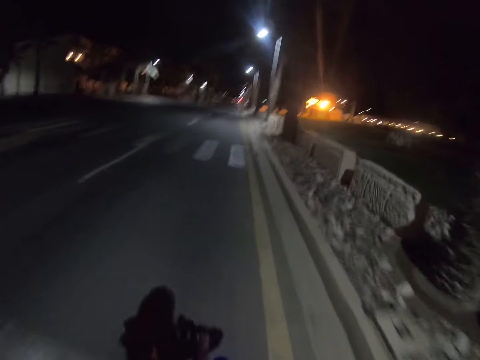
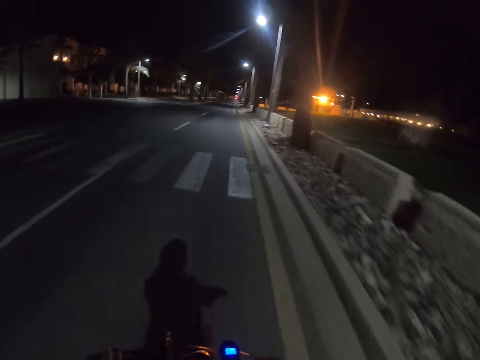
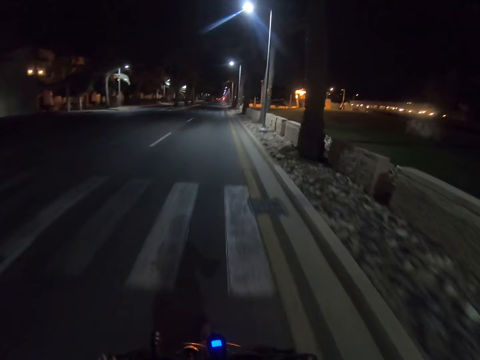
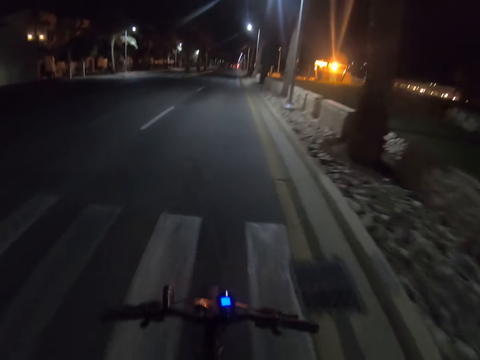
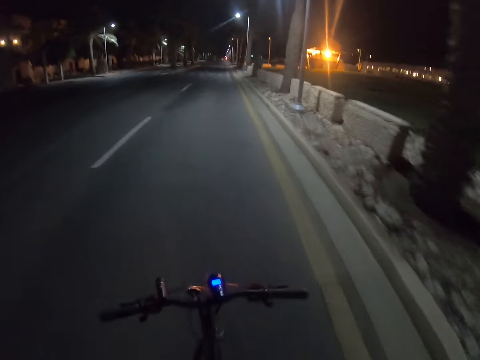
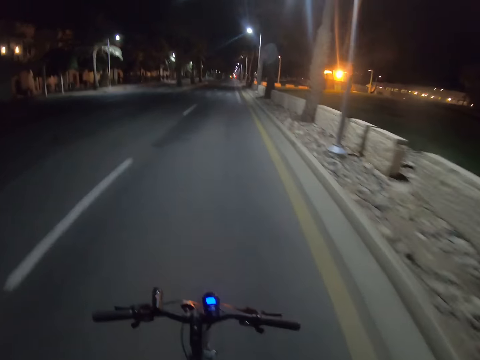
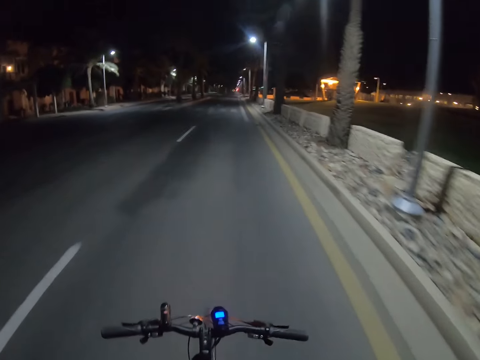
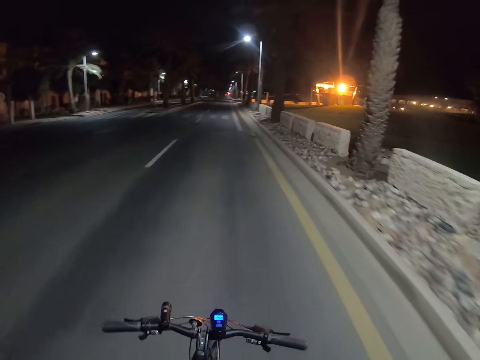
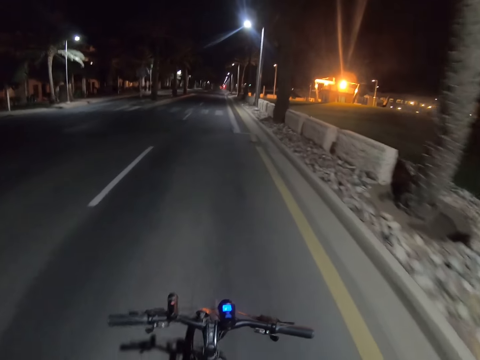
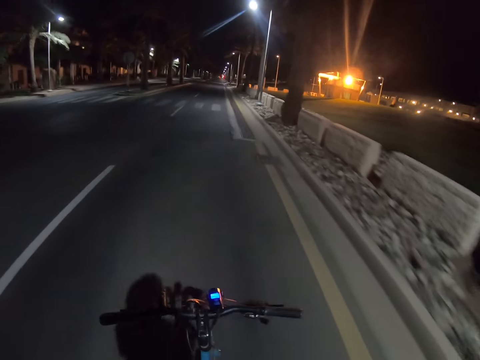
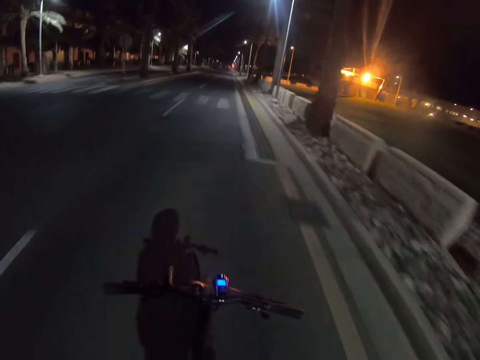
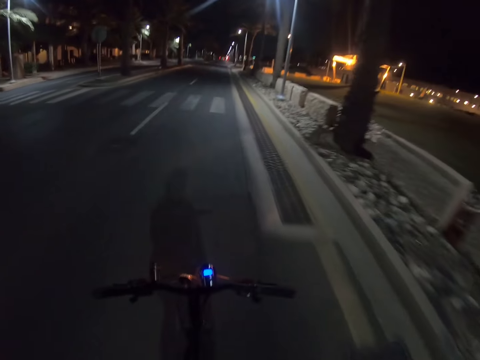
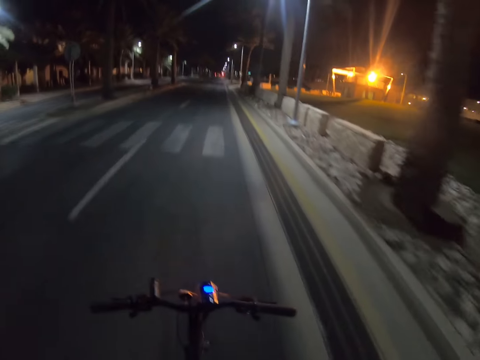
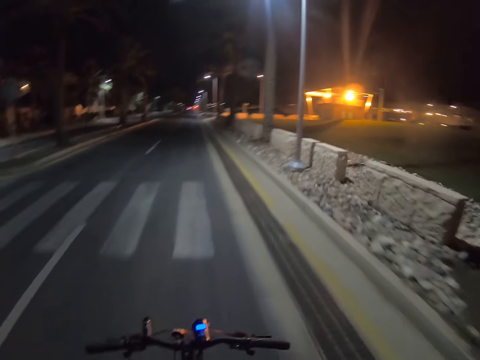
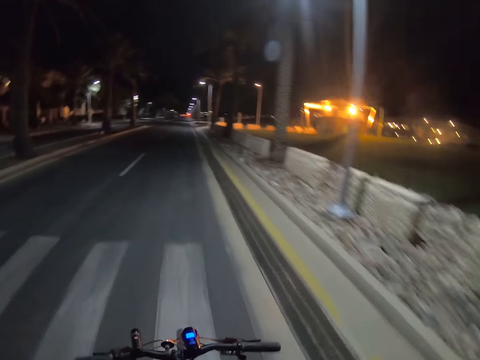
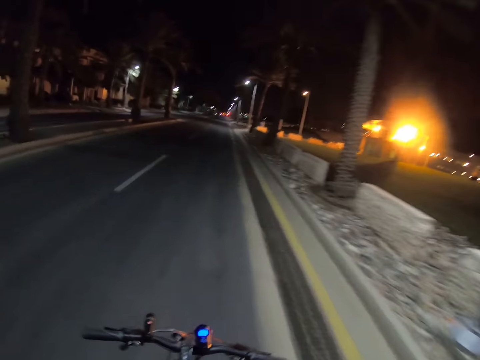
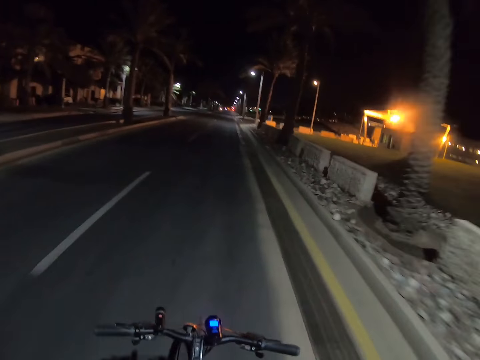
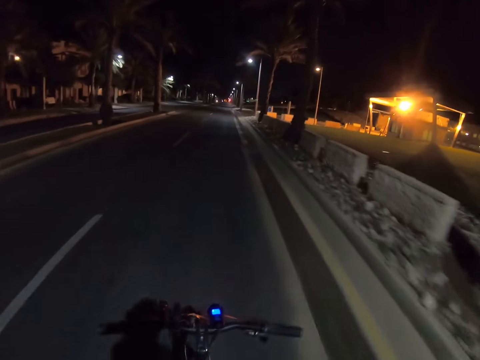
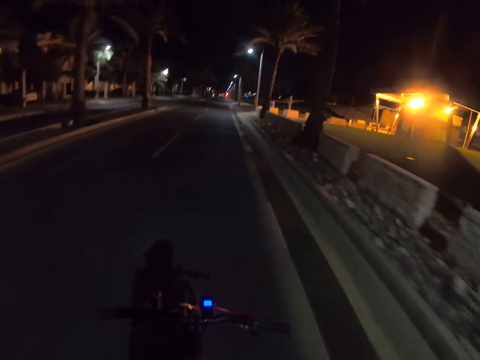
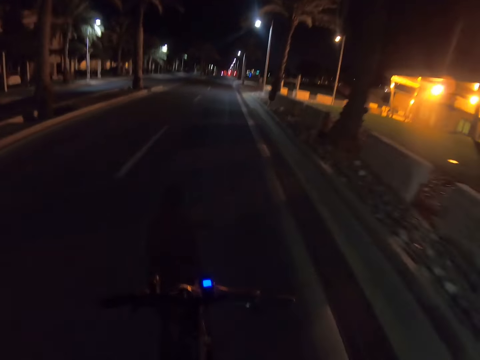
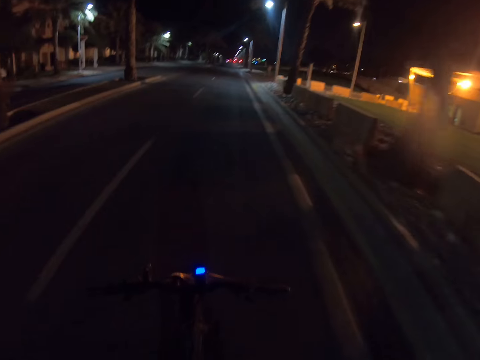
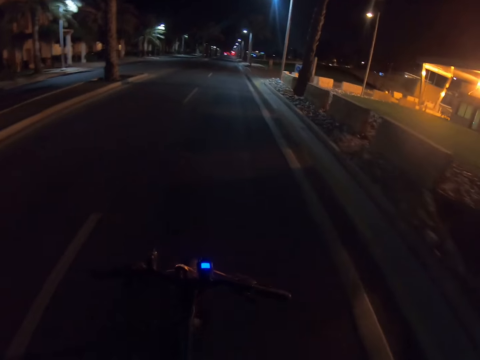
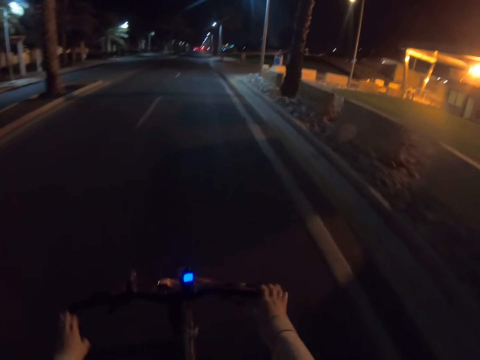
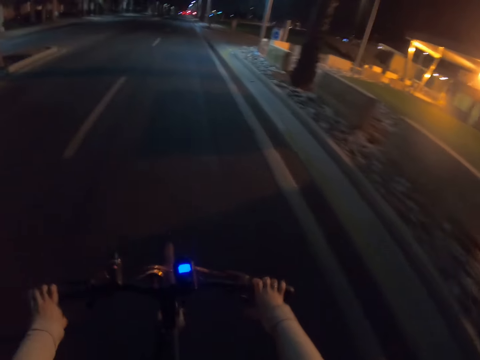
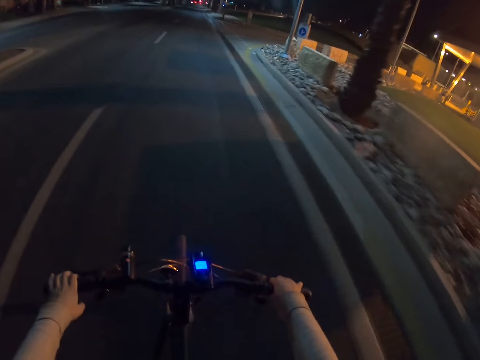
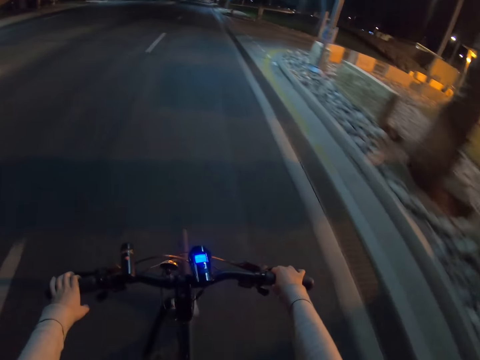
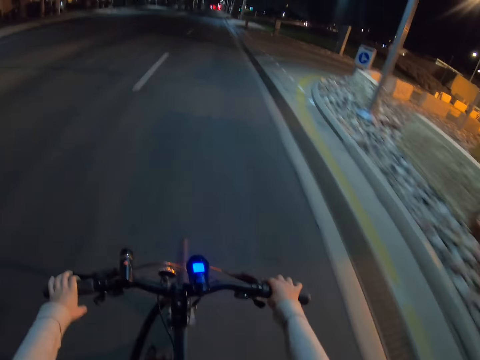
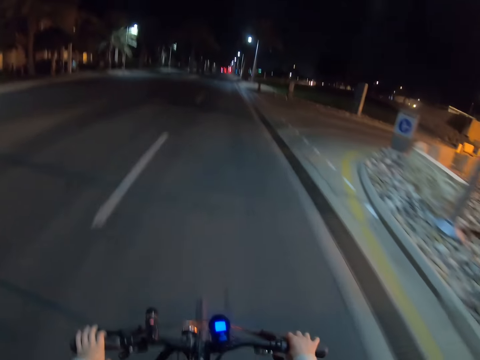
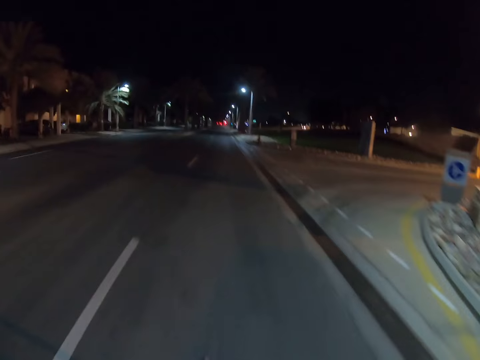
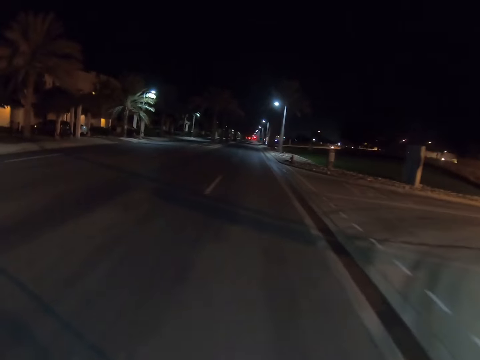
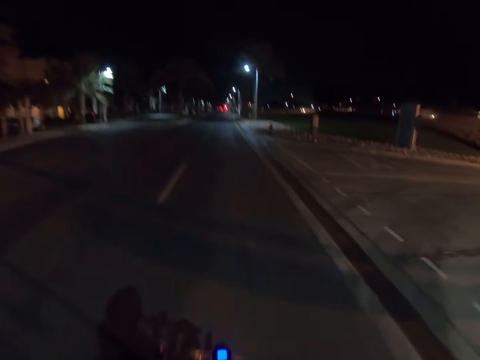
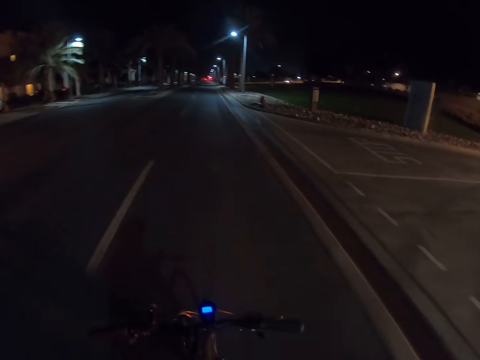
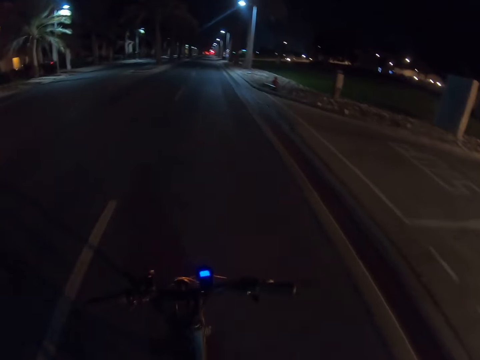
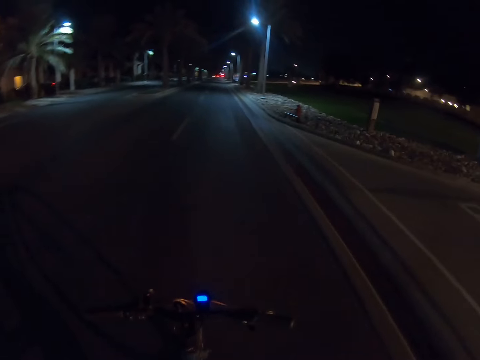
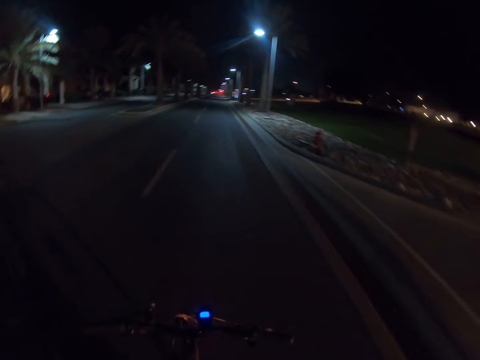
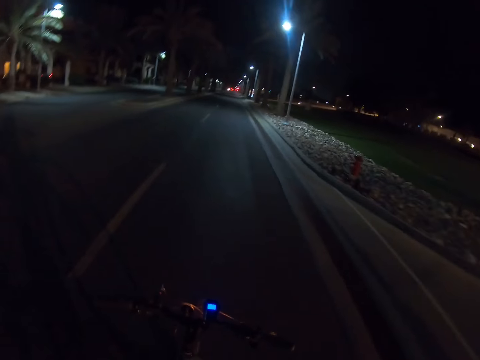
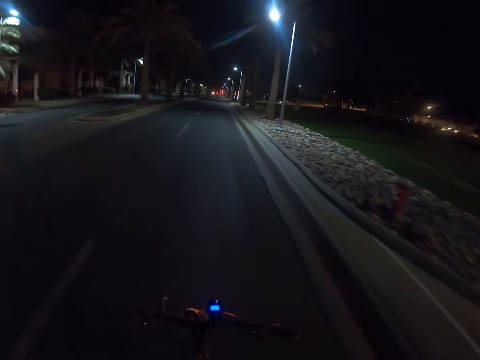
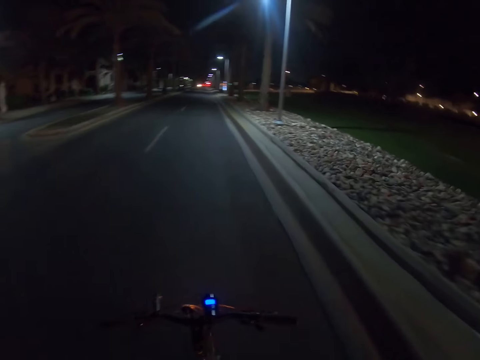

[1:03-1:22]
The camera wearer cycles the bicycle and releases the handlebars. They cycle the bicycle and hold the handlebars. They cycle the bicycle and release the handlebars.

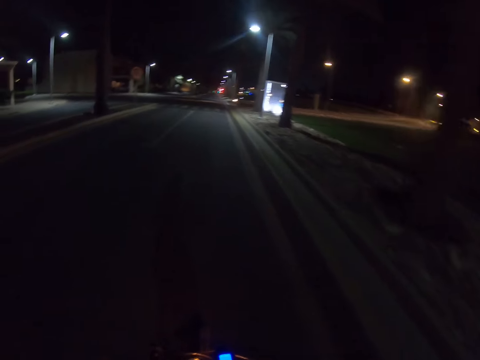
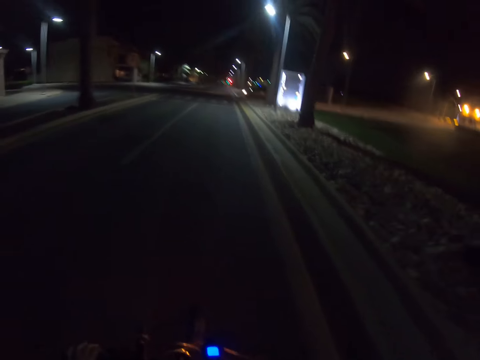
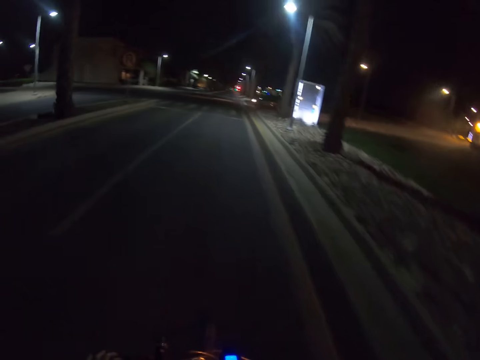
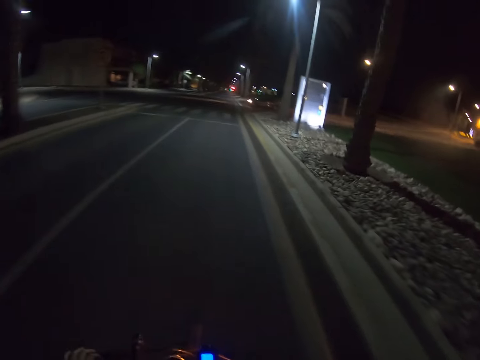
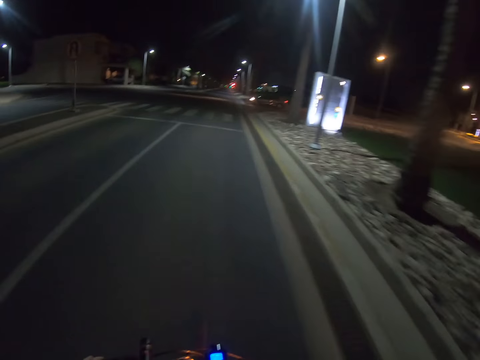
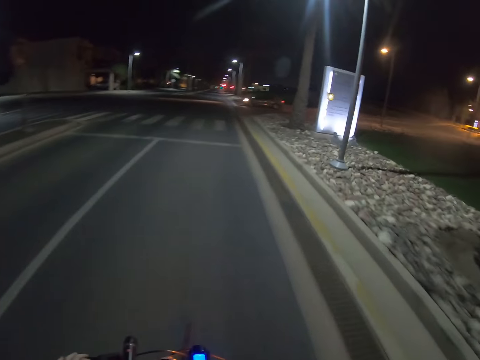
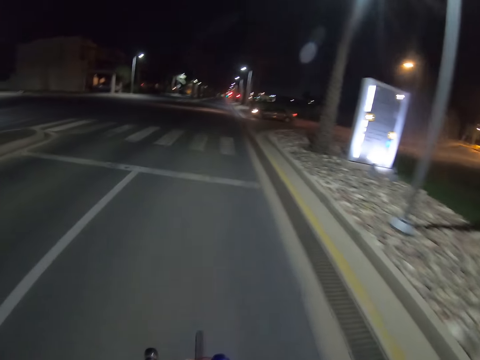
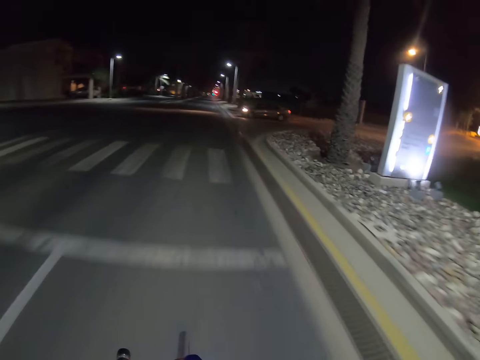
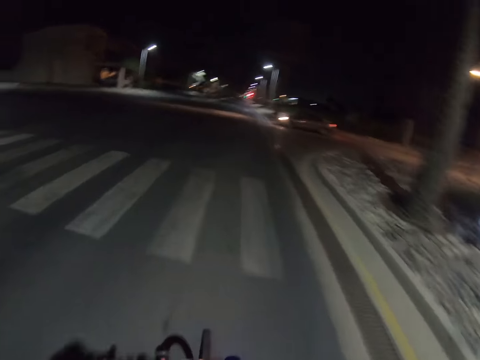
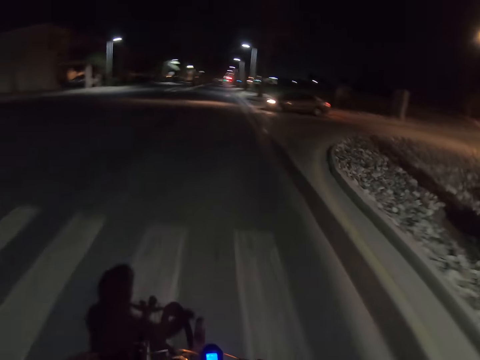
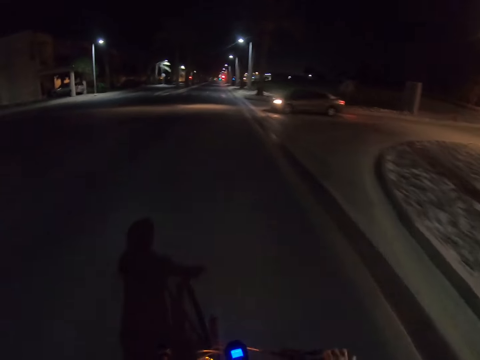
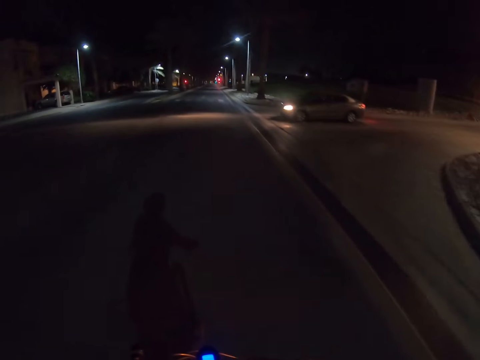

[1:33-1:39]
The camera wearer cycles the bicycle and holds the handlebars.

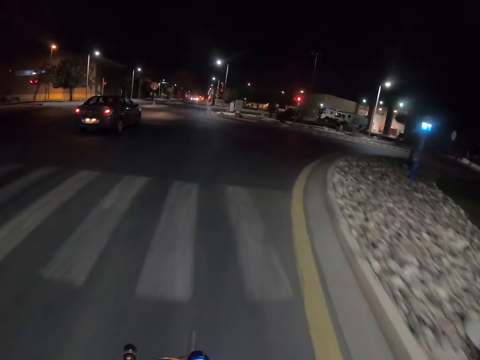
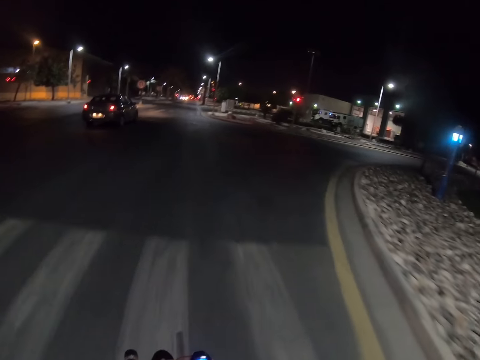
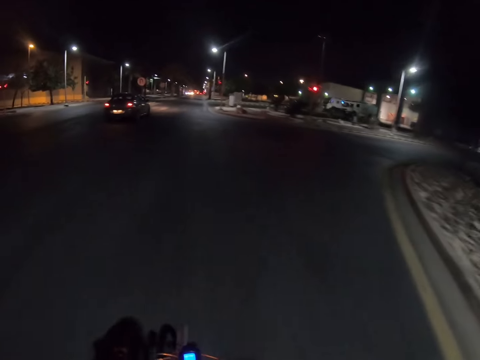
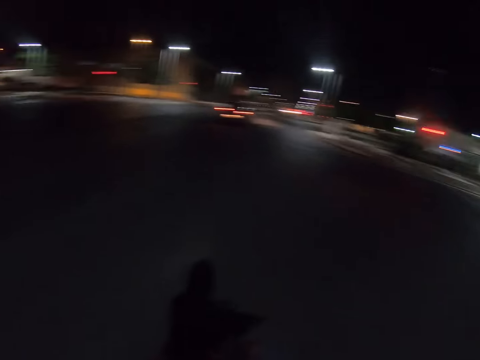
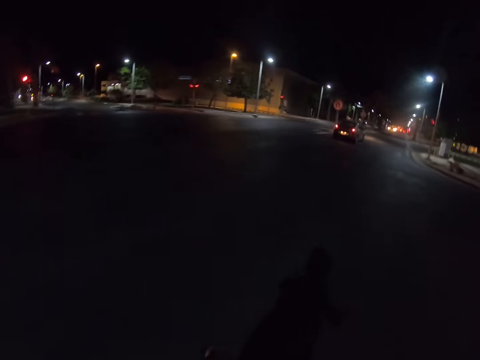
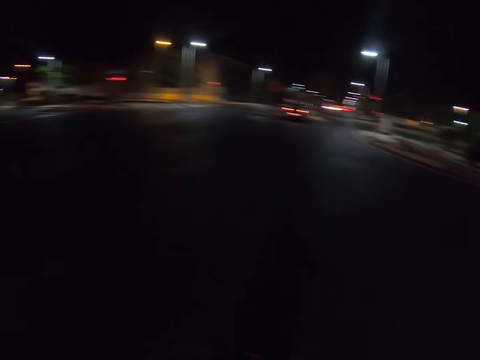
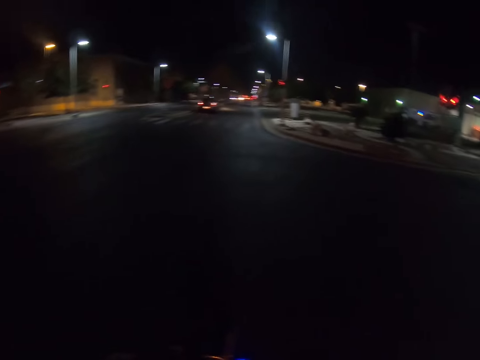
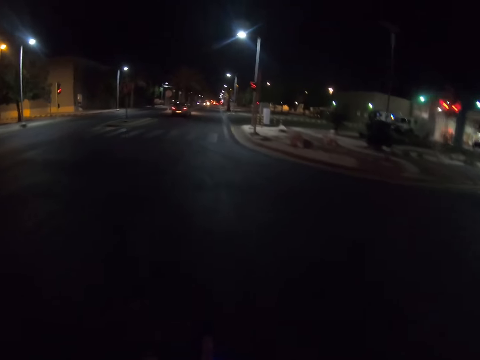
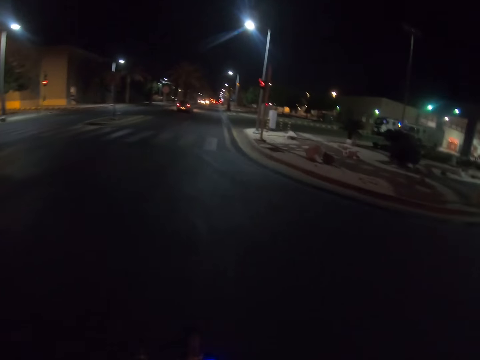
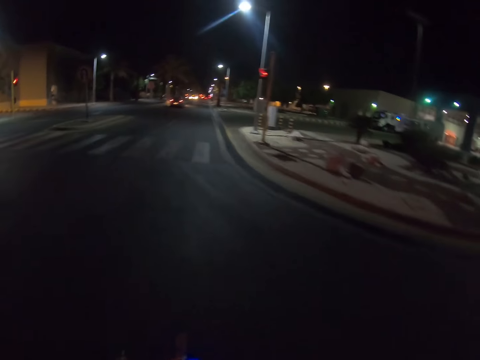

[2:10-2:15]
The camera wearer looks around and cycles the bicycle.
